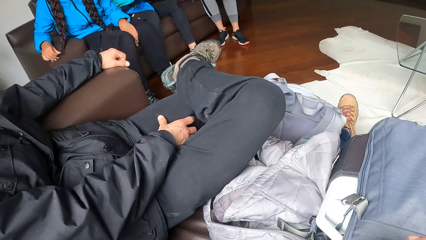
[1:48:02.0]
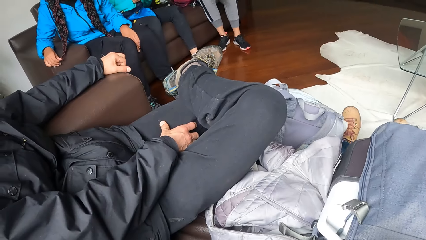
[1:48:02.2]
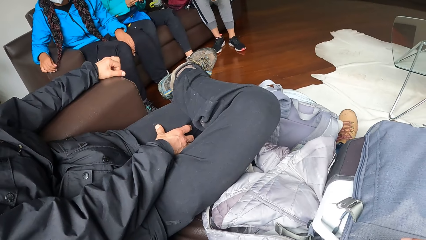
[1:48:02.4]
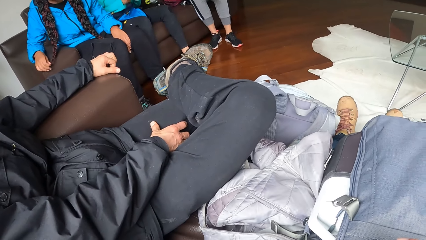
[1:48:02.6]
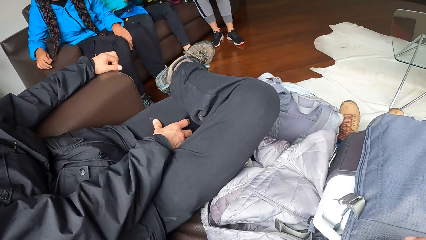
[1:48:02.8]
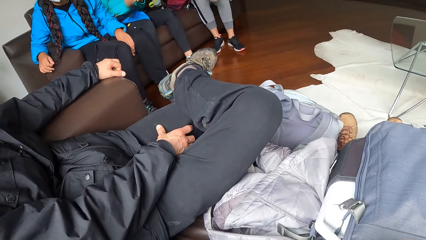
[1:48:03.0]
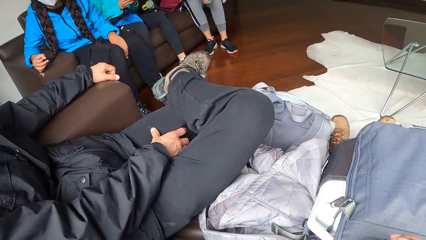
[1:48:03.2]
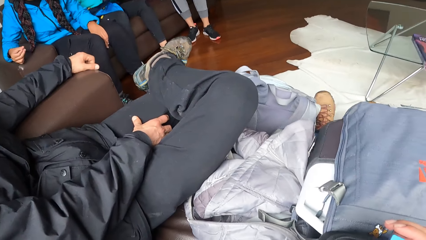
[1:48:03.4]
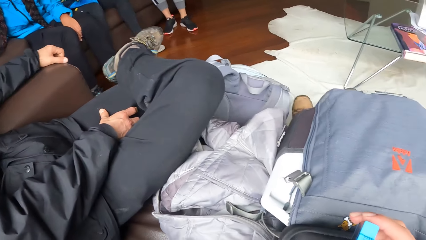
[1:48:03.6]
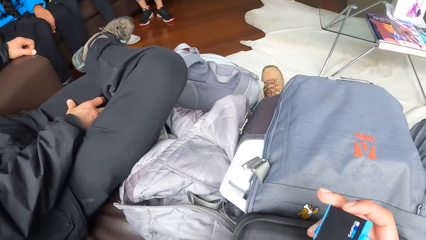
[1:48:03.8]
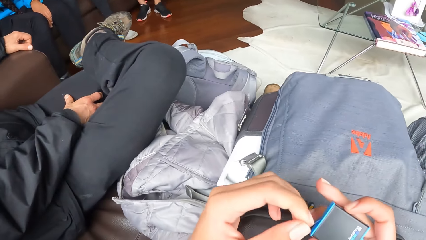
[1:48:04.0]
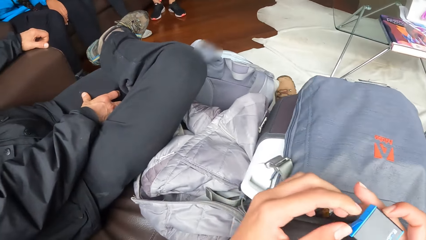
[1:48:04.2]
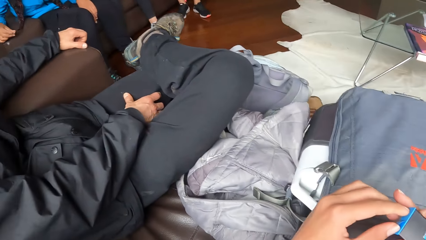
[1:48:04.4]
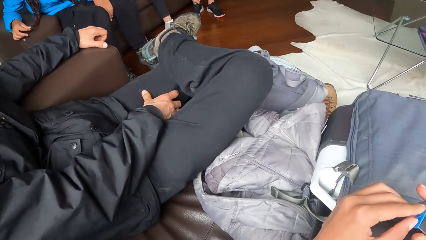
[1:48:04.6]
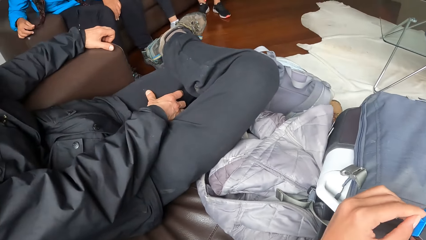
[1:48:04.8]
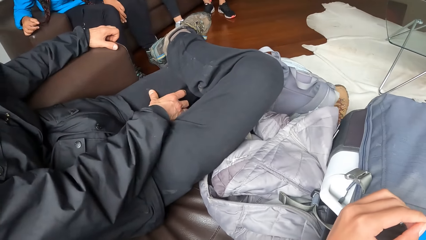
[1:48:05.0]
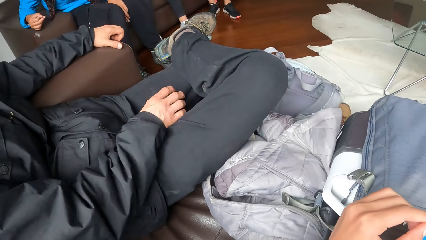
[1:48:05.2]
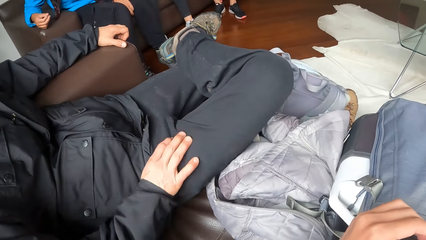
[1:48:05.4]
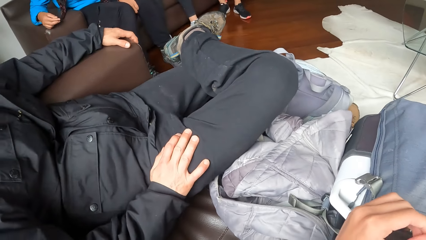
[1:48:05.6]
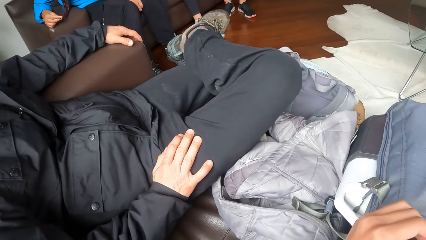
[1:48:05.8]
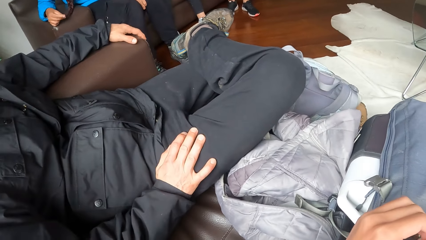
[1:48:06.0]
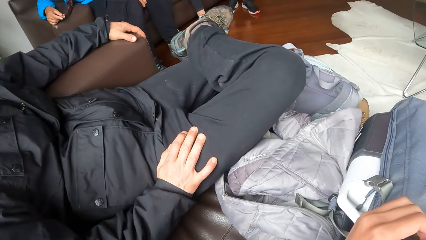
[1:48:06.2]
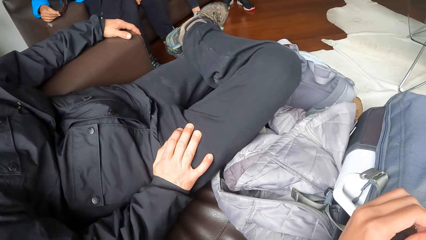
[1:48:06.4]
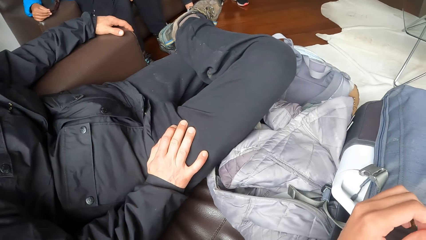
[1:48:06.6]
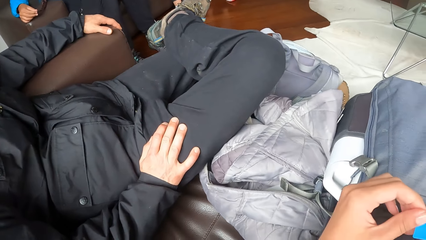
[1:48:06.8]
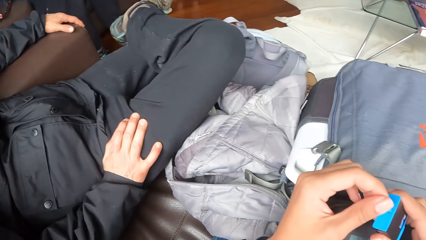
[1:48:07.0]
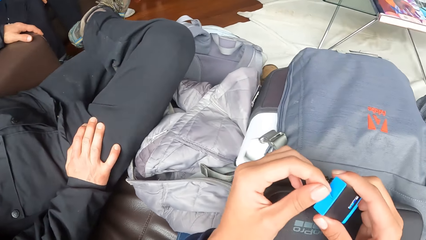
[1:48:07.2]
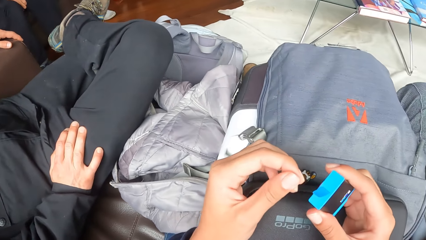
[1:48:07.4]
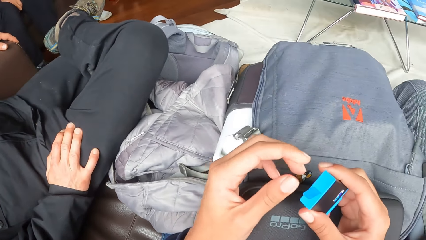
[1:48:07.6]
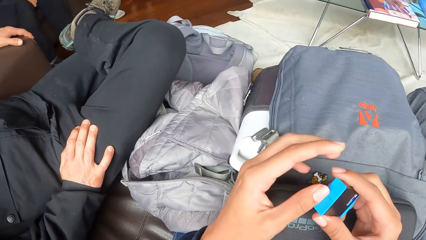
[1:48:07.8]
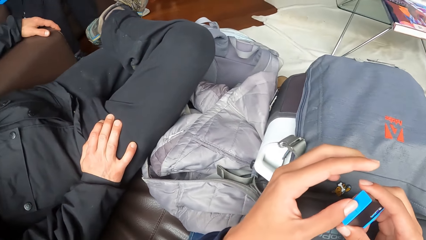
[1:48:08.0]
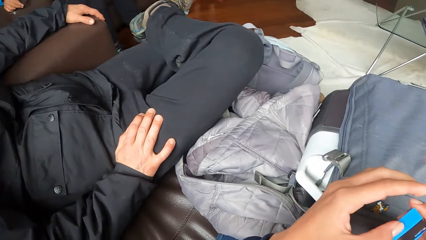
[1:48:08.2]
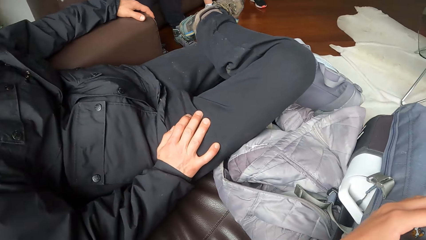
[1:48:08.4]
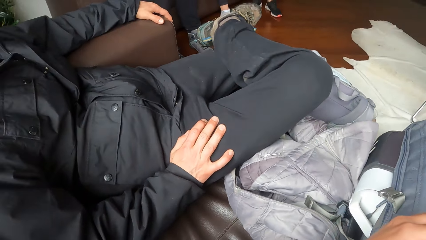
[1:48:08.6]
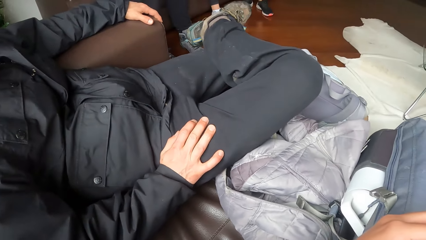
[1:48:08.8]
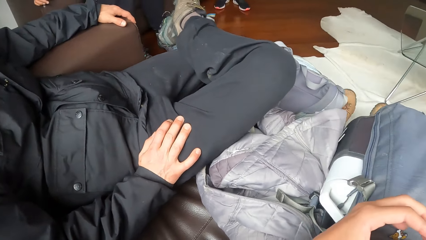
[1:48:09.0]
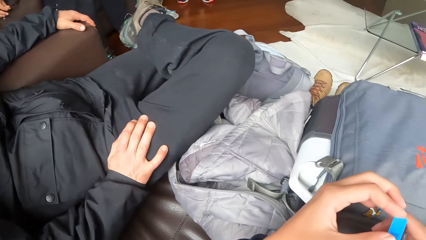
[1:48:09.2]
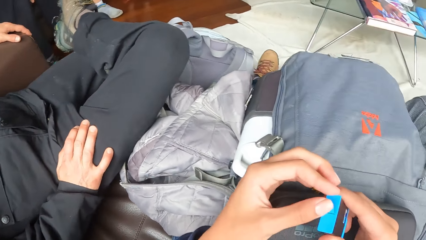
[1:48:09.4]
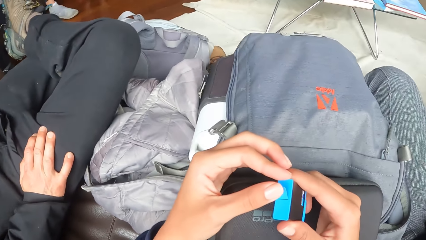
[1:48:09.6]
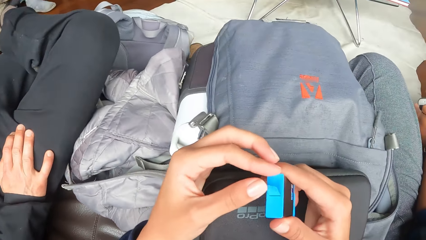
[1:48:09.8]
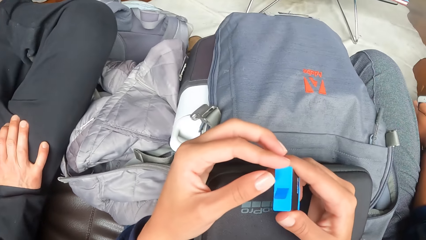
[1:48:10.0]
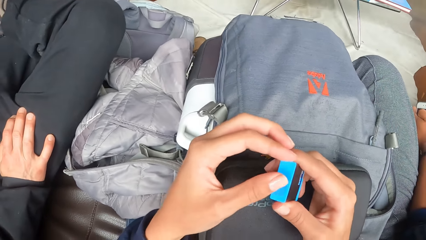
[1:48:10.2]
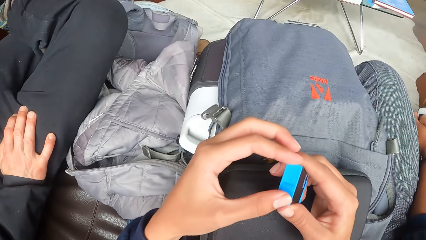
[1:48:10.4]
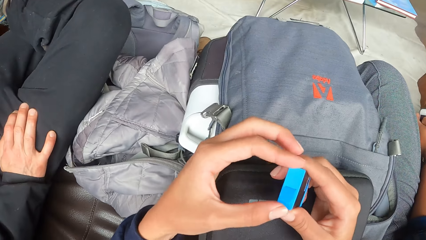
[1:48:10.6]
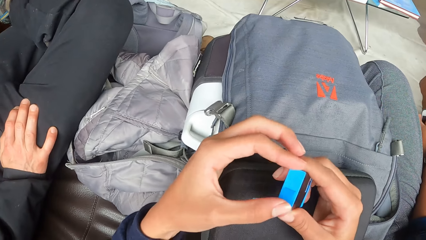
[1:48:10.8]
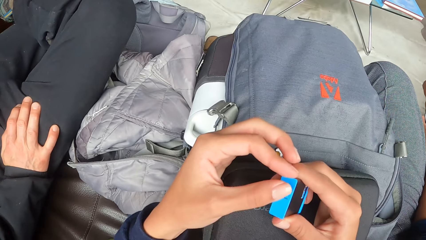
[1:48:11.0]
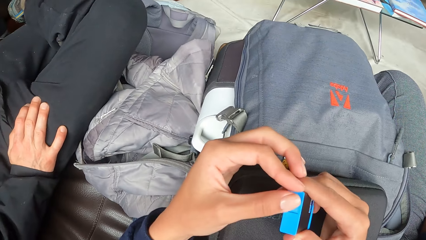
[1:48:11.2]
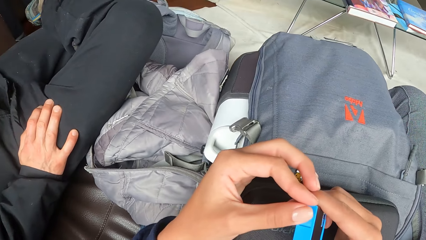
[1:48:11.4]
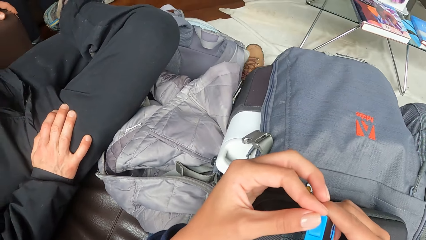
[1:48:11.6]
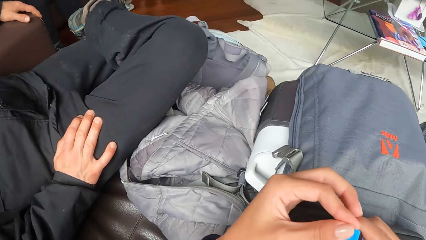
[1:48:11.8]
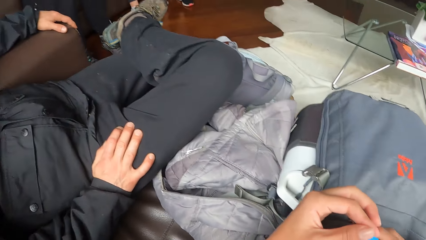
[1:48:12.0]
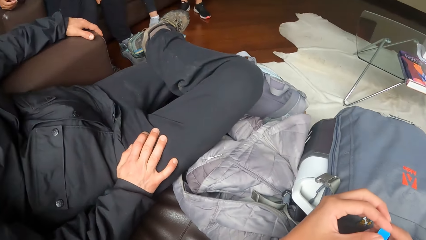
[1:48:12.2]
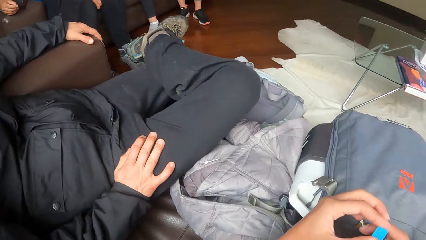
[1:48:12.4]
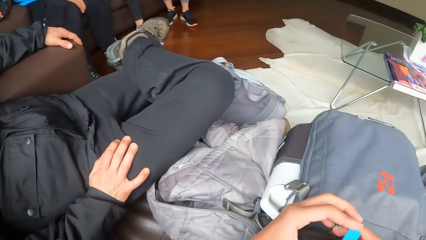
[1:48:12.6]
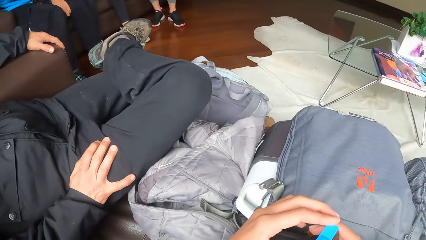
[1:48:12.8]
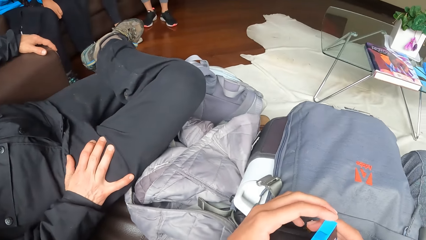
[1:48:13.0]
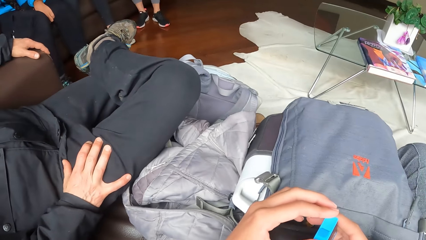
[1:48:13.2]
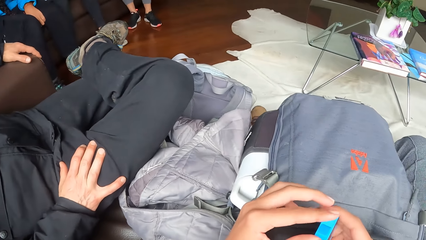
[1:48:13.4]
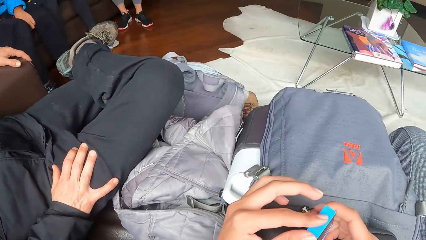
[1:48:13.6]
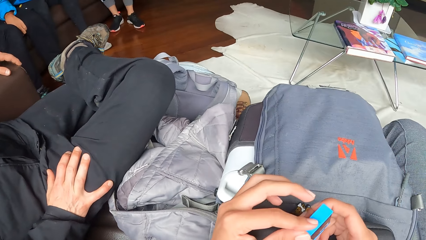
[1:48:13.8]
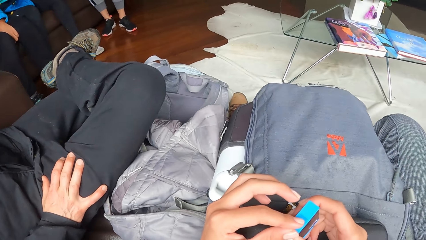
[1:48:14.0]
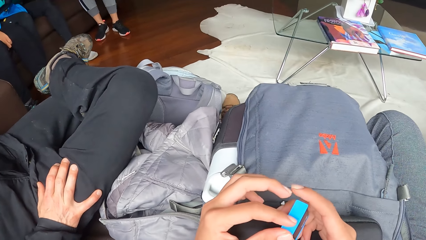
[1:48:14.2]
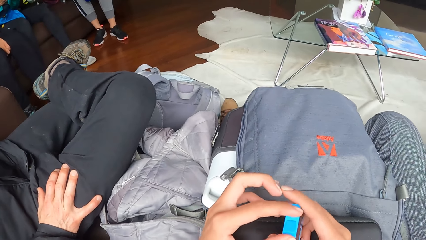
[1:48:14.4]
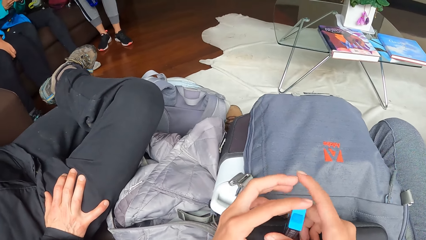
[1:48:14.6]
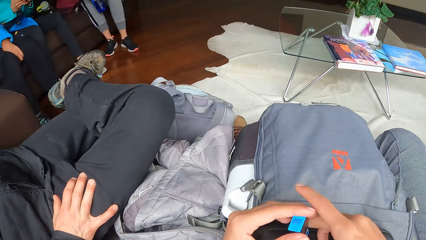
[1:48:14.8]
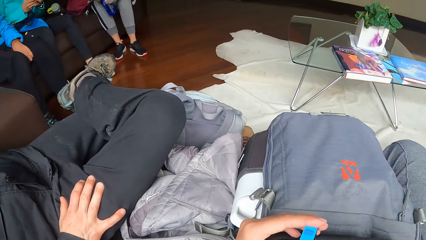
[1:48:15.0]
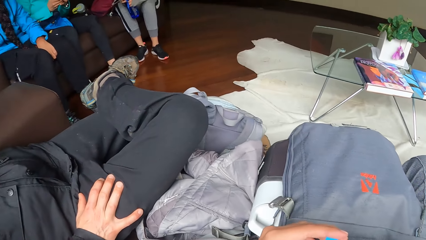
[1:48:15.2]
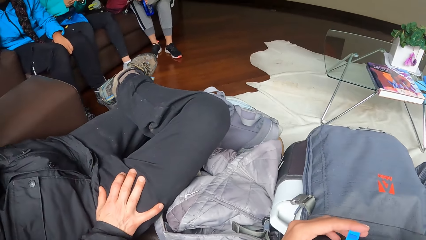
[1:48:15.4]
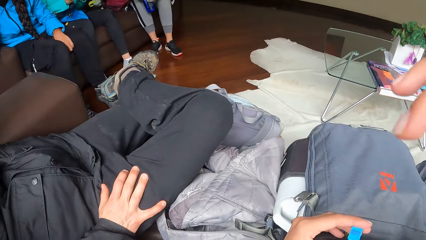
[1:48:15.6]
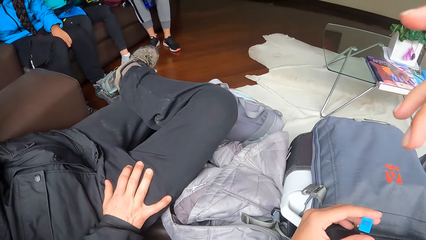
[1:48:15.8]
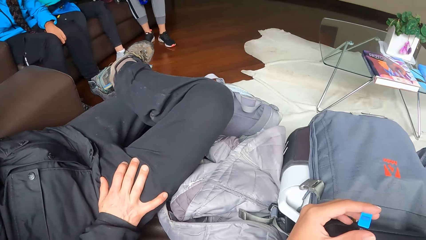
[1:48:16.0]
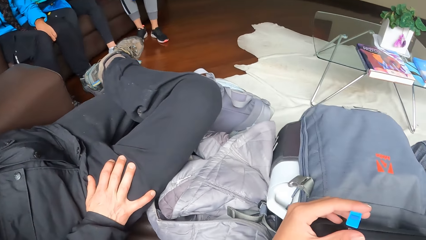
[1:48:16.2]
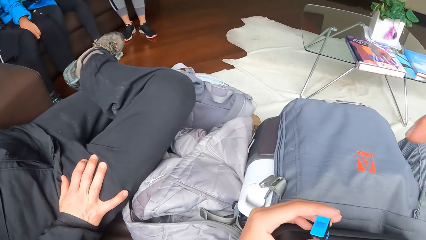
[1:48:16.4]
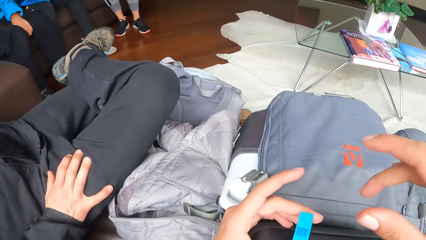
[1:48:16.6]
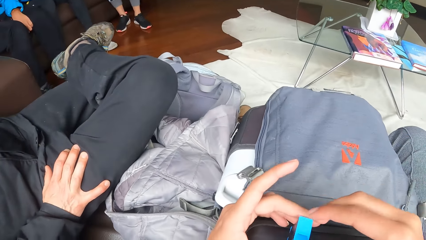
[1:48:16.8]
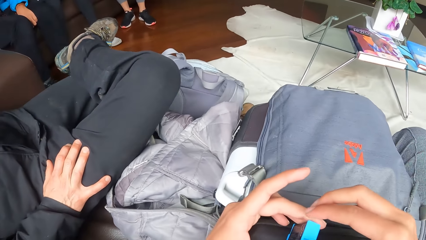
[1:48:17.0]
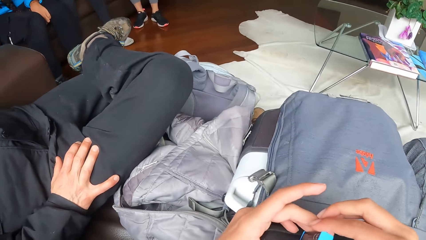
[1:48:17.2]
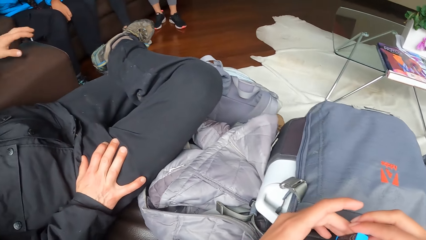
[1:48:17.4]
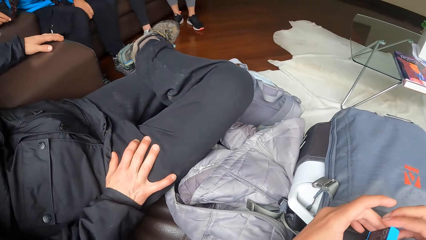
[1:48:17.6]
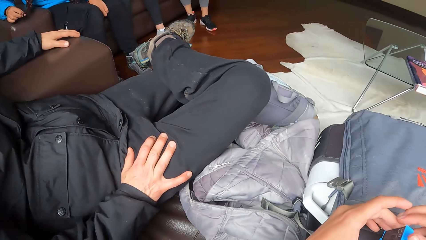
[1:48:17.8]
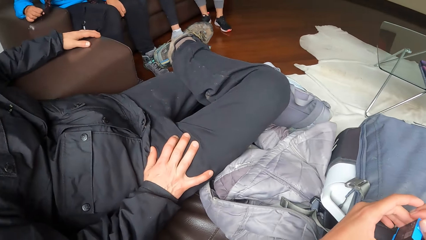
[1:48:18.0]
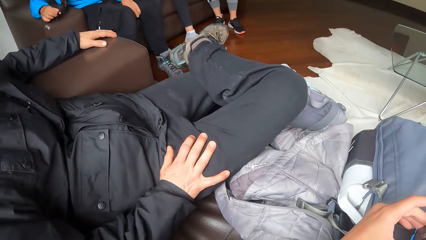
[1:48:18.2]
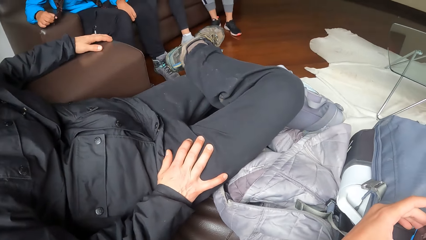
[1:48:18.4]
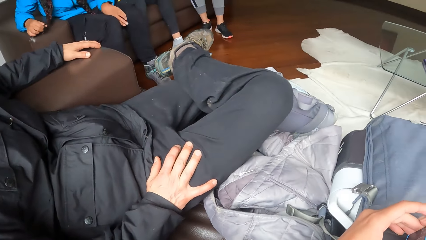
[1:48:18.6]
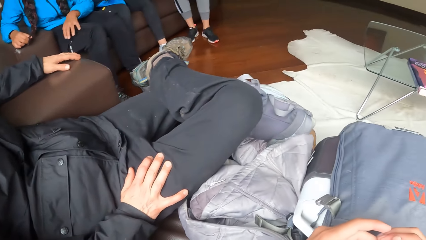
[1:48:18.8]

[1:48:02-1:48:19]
The camera wearer touches the battery in his right hand with his left hand. He looks around.
